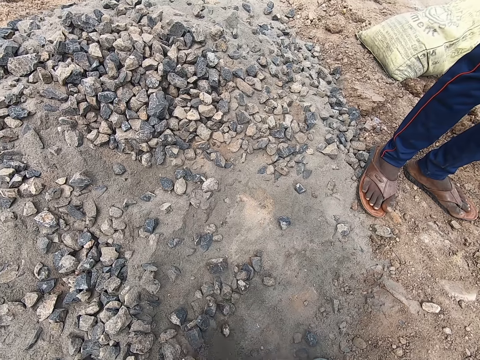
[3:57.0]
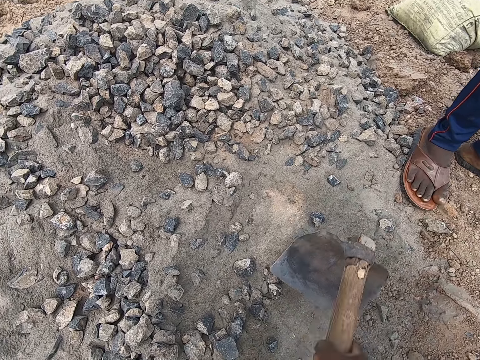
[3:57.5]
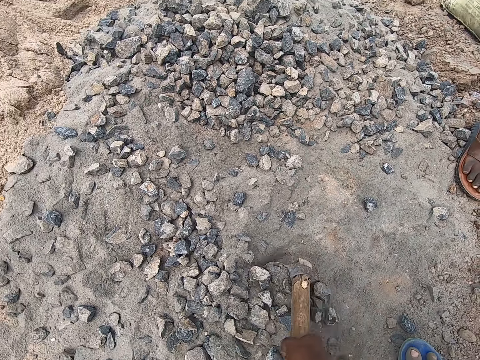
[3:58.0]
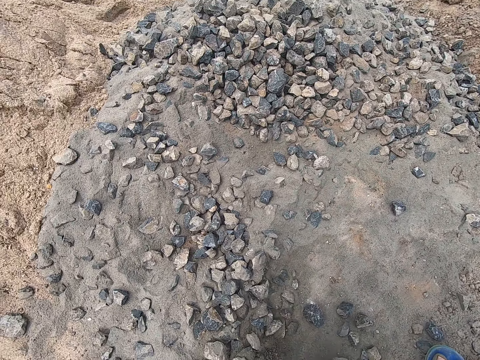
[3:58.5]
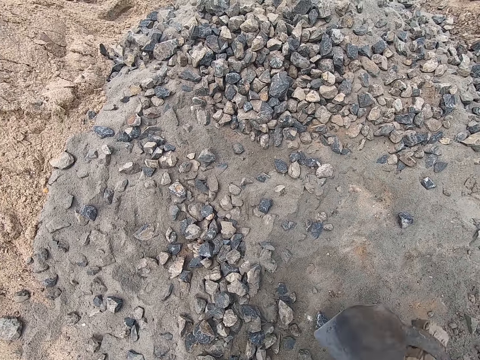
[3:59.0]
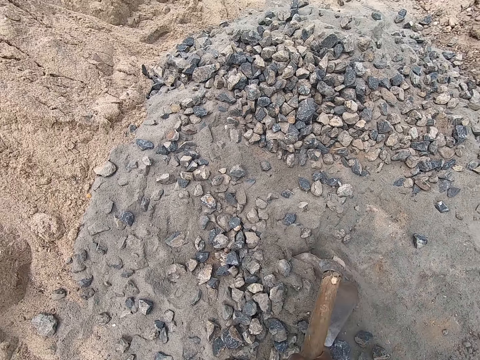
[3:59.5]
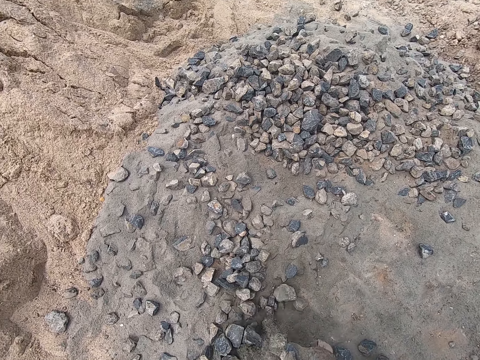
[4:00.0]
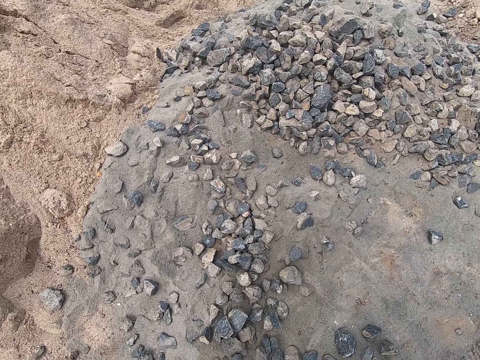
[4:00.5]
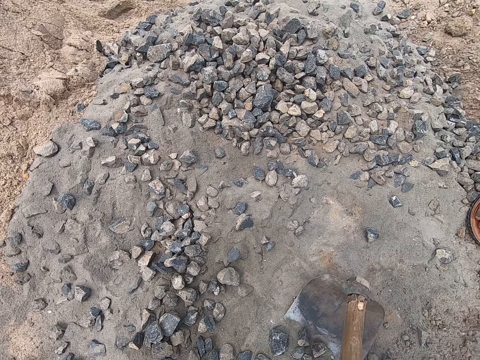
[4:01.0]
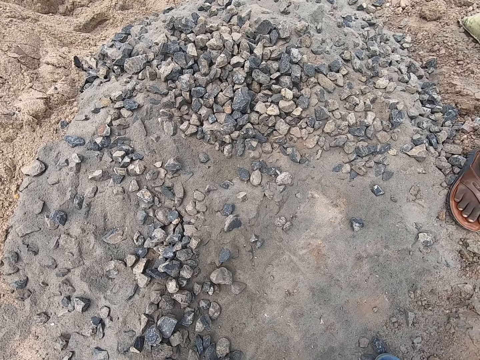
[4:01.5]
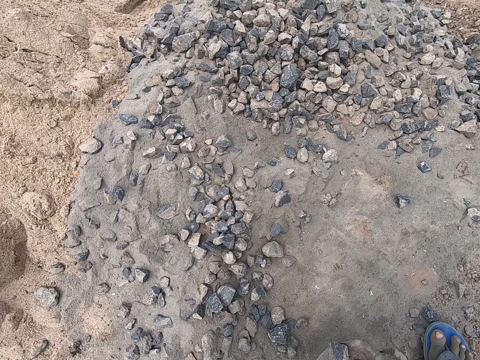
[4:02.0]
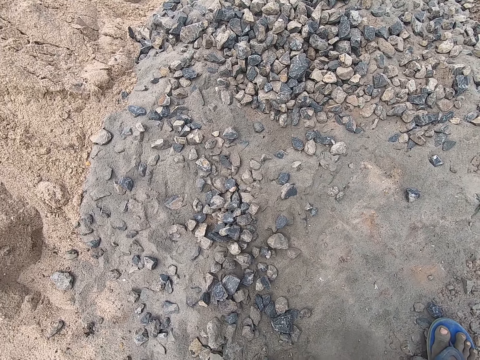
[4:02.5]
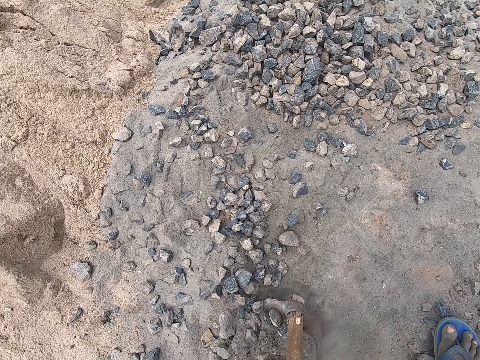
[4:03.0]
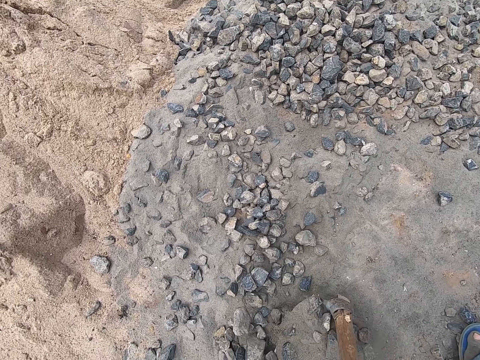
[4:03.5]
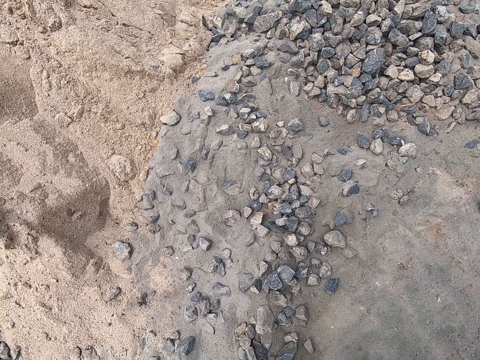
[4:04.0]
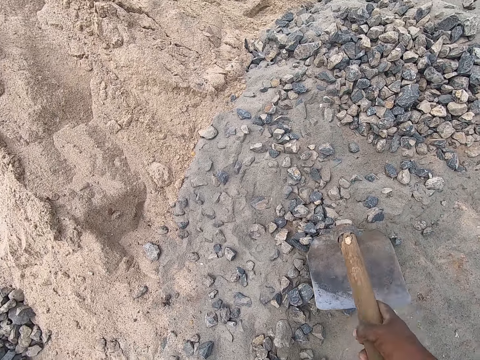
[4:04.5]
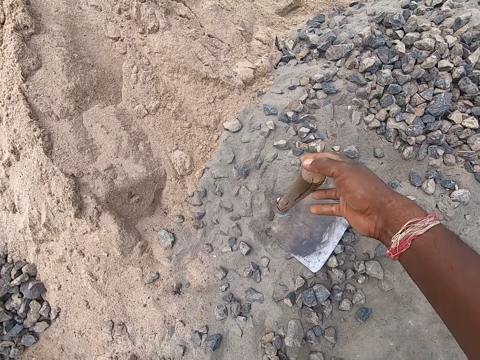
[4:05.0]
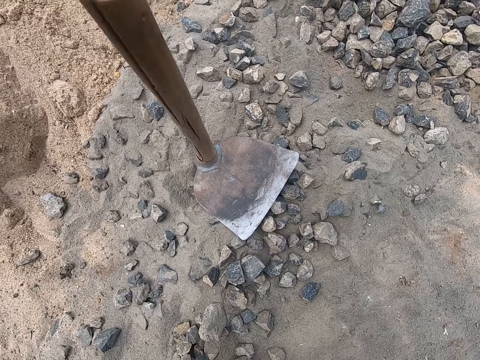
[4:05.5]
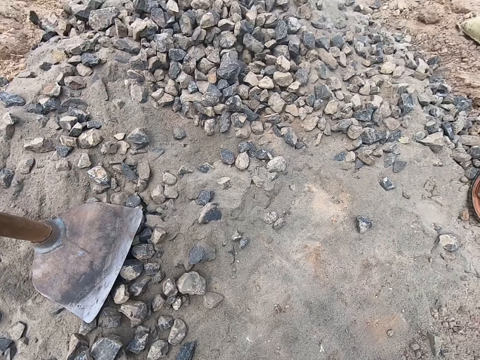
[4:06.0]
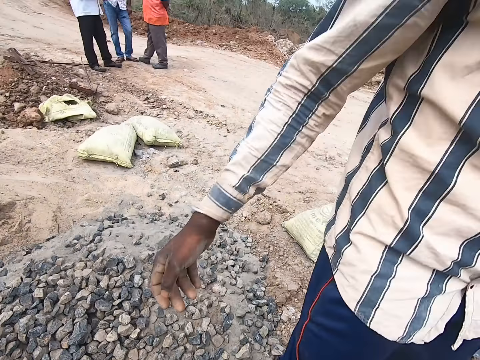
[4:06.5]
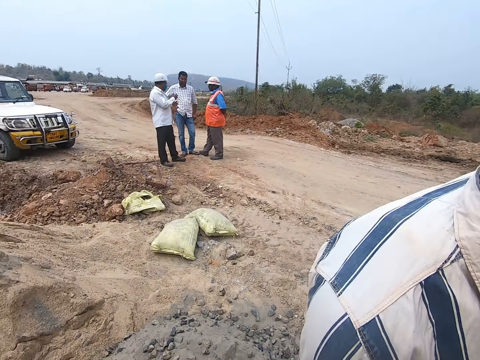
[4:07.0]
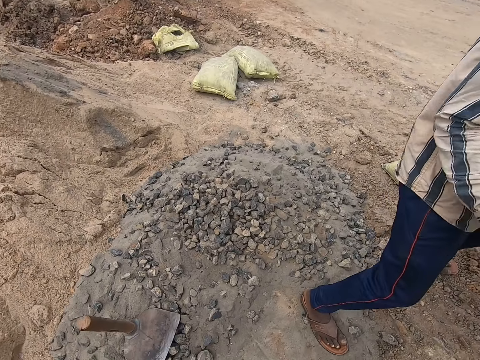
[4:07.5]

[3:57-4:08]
The camera wearer places a hoe on the ground. They hand a tray to the man.

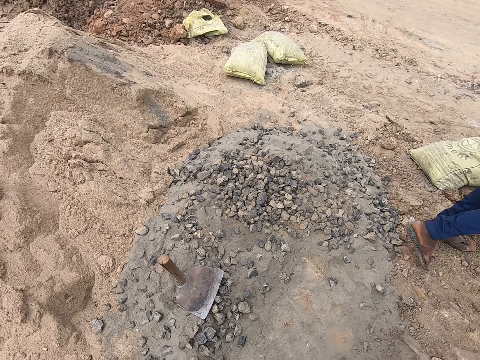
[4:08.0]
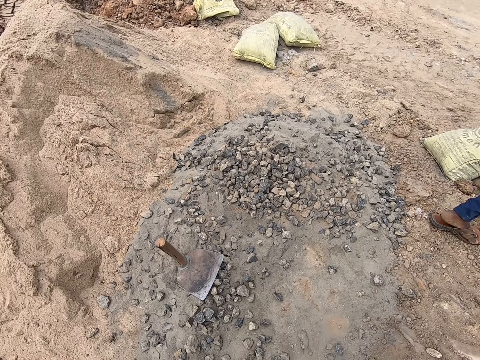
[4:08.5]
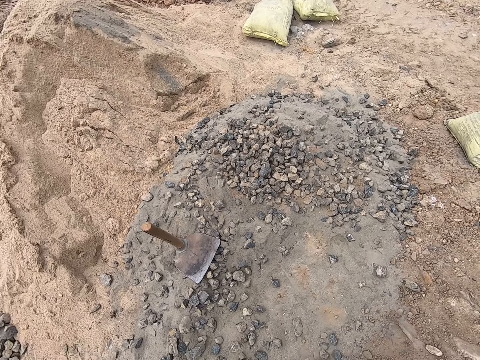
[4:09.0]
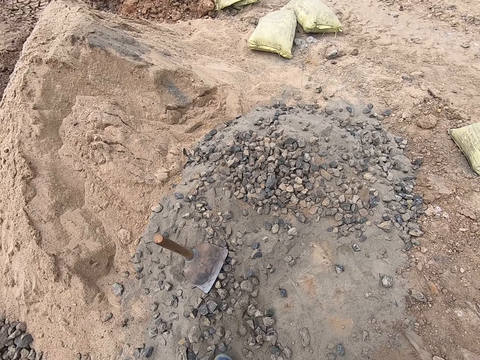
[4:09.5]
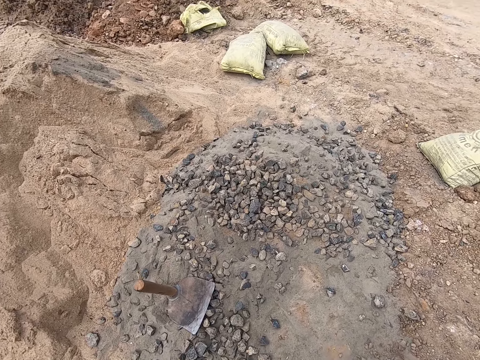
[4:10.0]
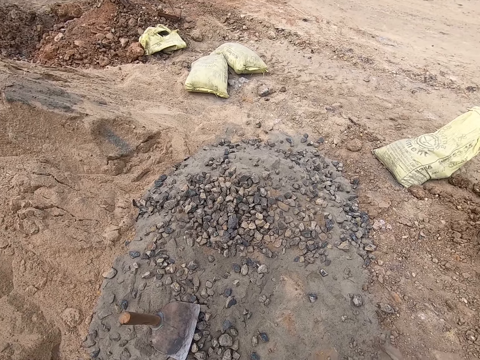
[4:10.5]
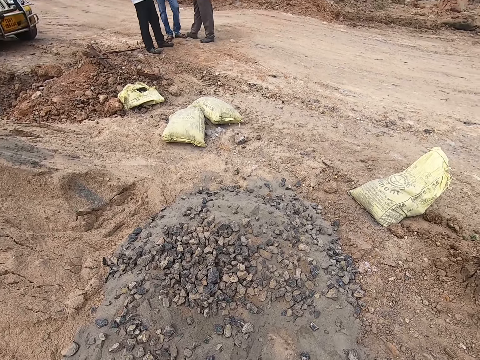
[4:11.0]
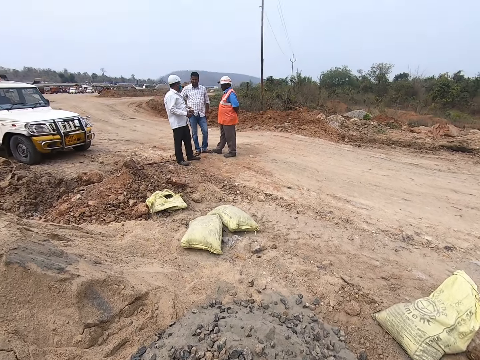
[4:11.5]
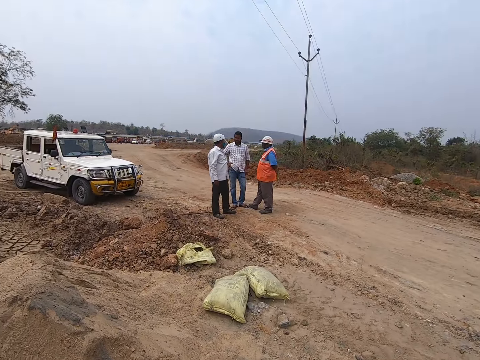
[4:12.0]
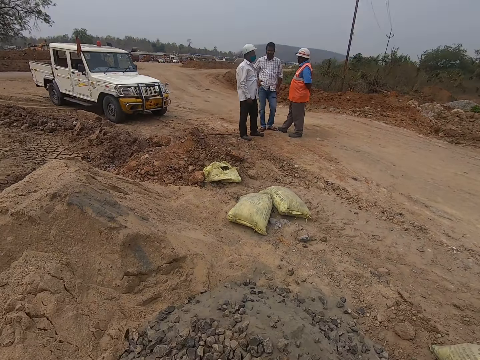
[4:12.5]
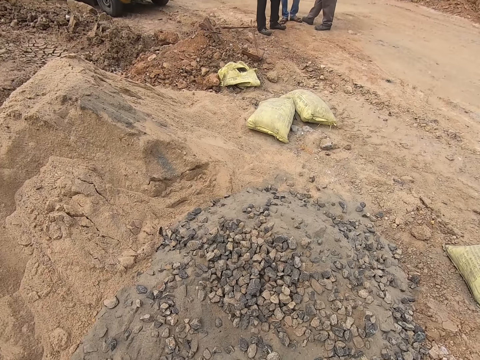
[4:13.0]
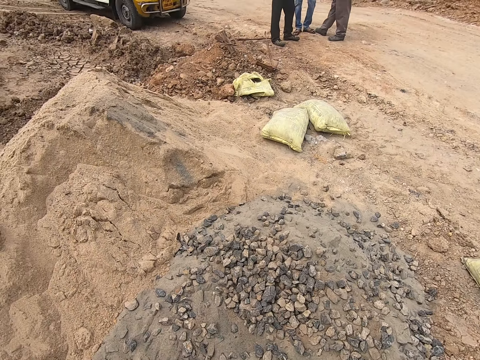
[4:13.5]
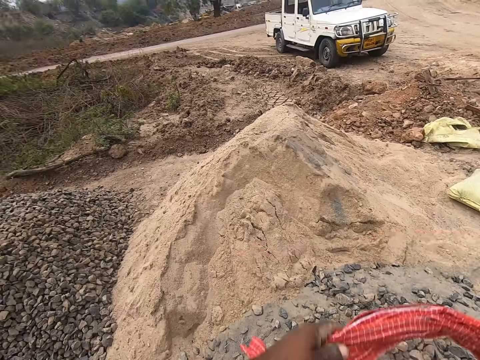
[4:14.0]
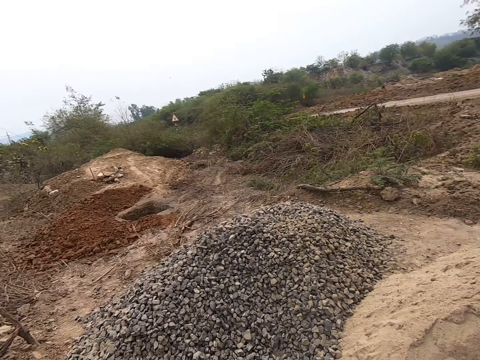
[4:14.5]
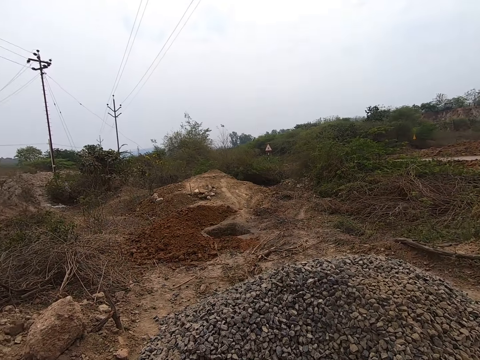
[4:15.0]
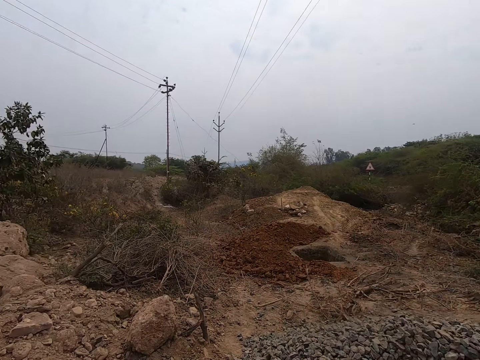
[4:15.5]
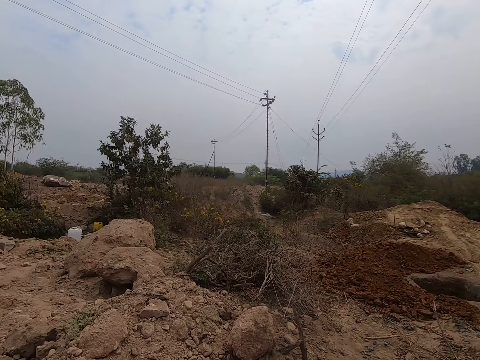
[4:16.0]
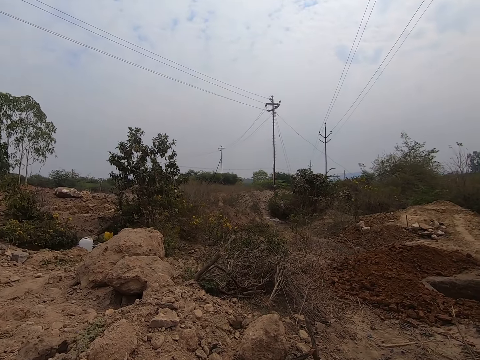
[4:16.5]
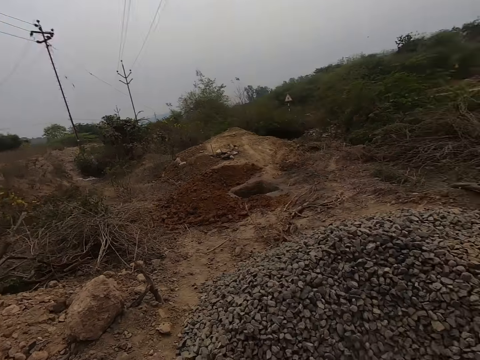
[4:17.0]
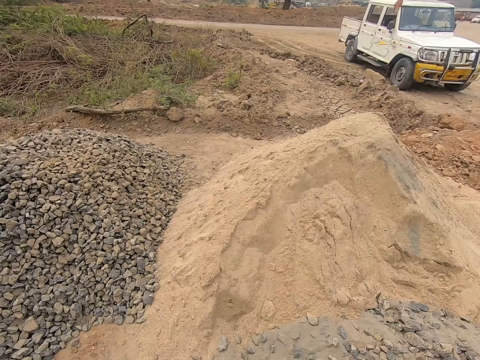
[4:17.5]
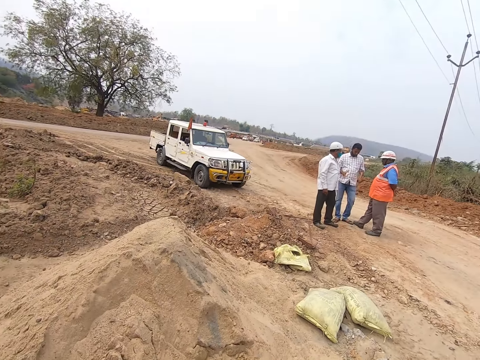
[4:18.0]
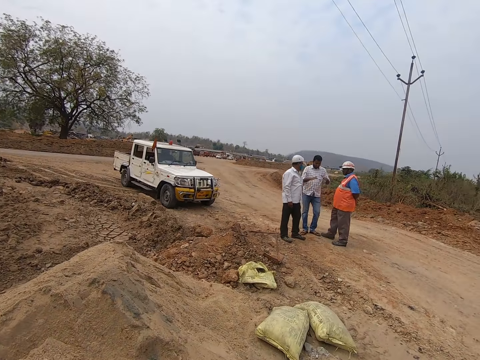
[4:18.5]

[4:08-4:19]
The camera wearer pushes gravel with their leg. They look around the area. They turn around the area.

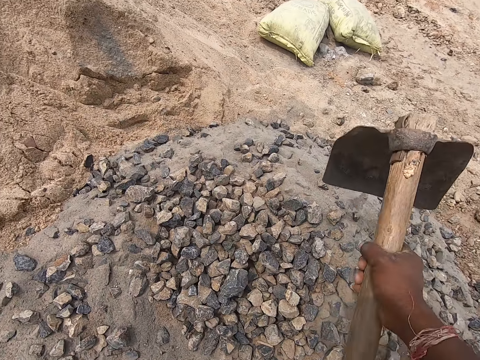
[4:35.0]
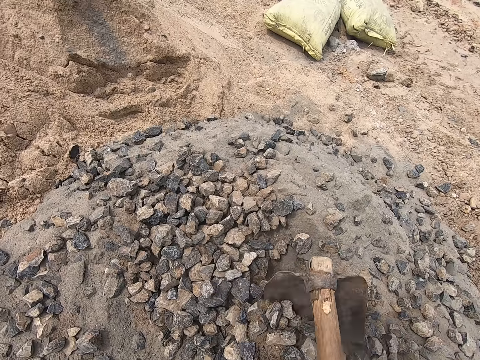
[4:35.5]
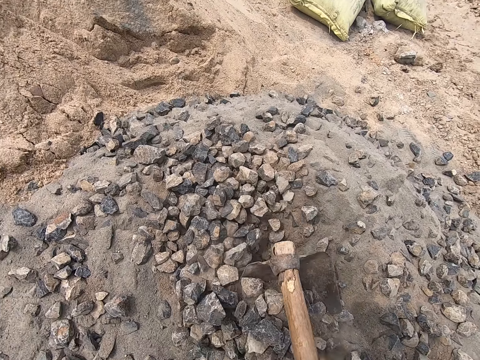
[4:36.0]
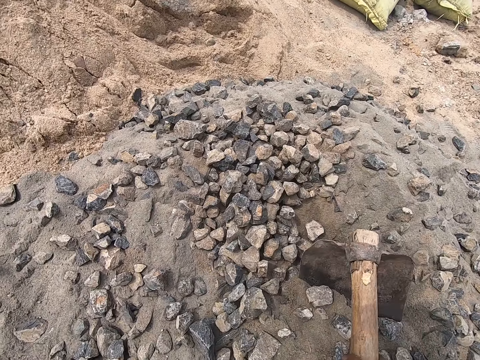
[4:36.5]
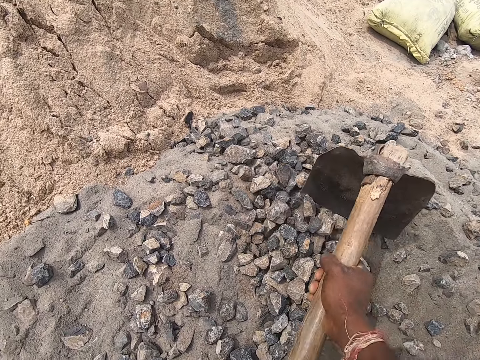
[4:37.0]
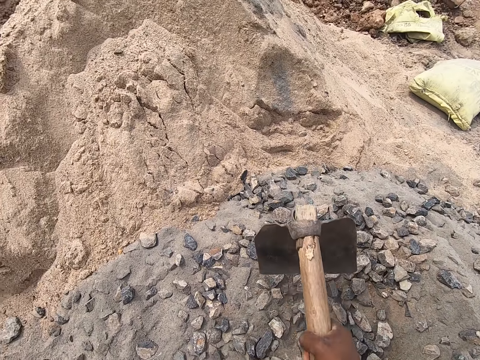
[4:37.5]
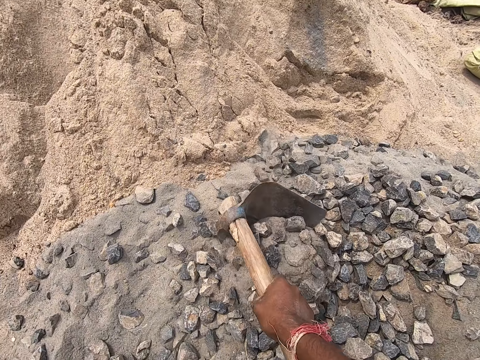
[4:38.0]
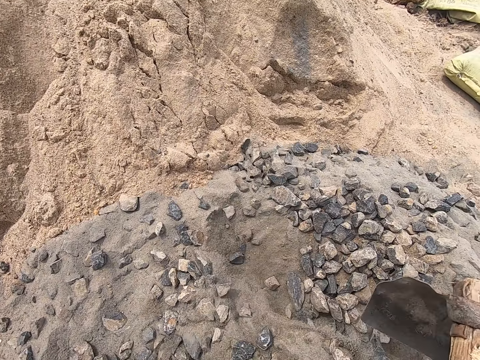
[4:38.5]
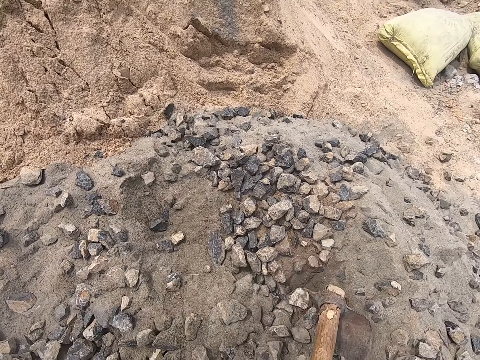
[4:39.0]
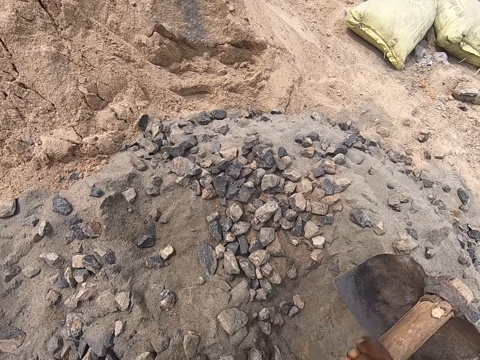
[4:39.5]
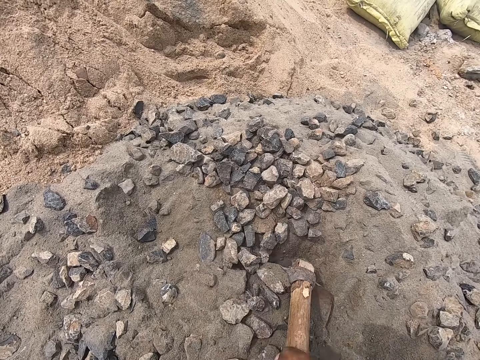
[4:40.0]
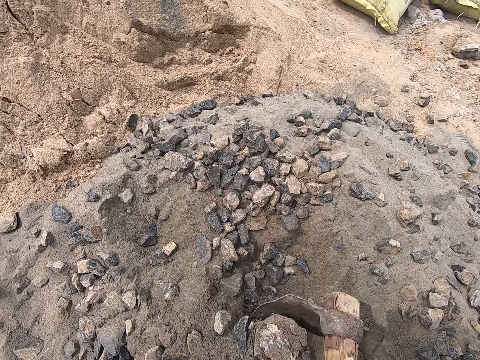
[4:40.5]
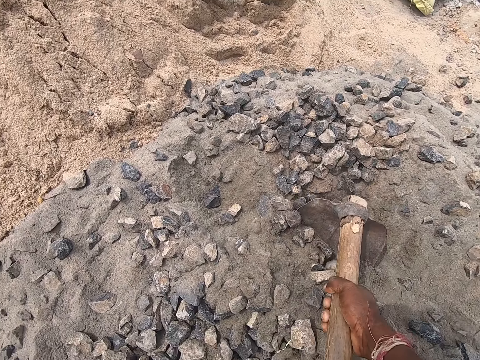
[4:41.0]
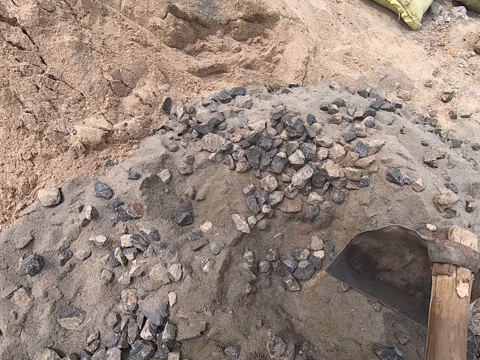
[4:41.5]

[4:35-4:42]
The camera wearer places gravel in a tray with a hoe. They spread gravel with the hoe.
